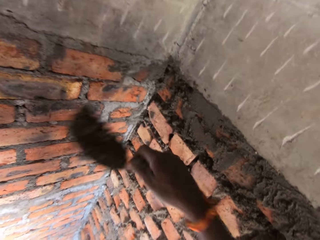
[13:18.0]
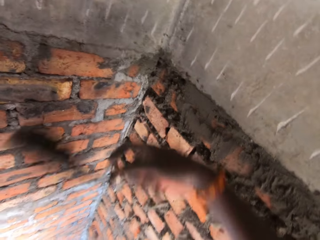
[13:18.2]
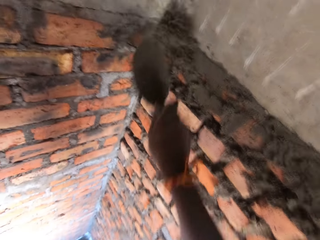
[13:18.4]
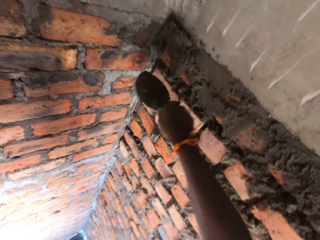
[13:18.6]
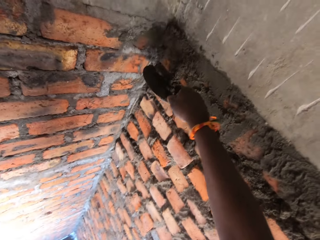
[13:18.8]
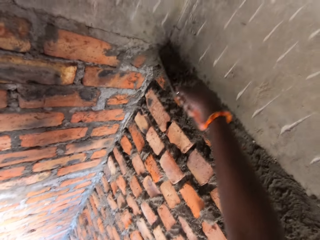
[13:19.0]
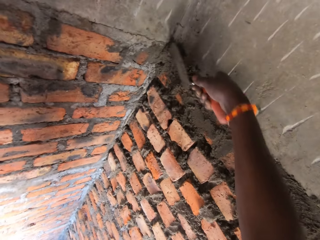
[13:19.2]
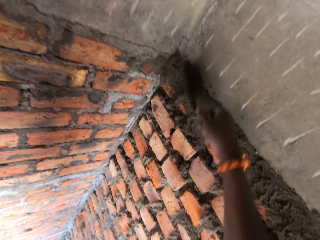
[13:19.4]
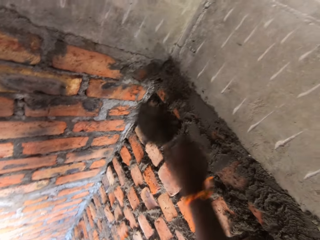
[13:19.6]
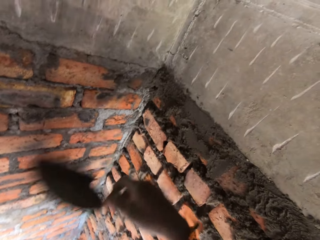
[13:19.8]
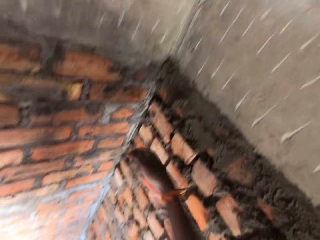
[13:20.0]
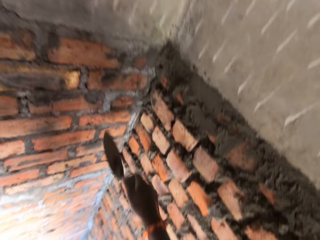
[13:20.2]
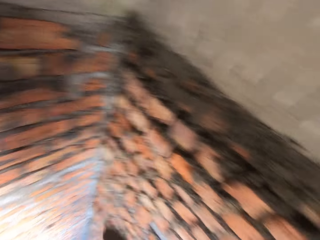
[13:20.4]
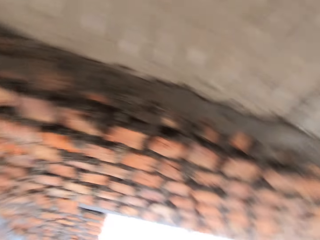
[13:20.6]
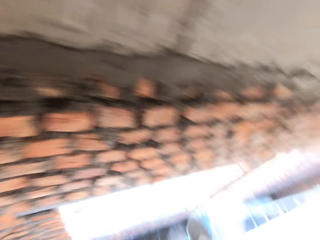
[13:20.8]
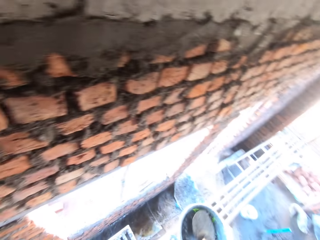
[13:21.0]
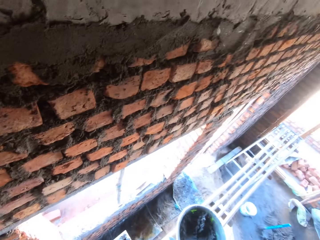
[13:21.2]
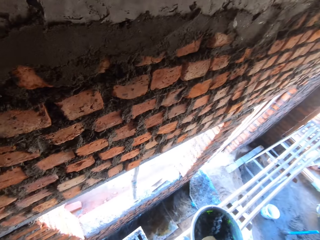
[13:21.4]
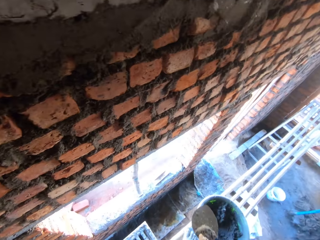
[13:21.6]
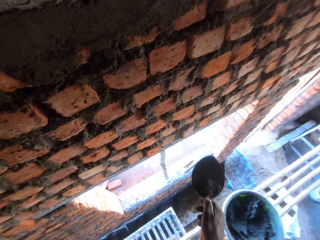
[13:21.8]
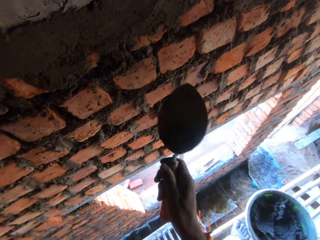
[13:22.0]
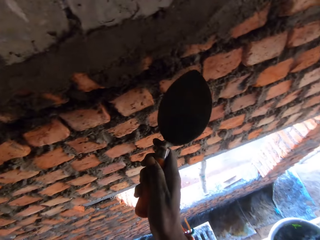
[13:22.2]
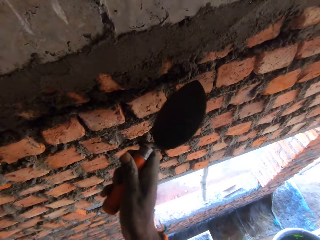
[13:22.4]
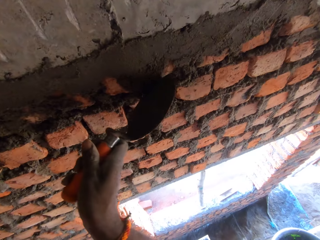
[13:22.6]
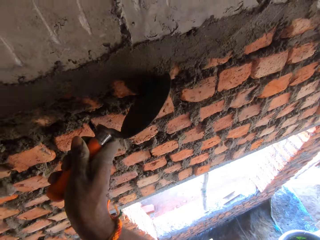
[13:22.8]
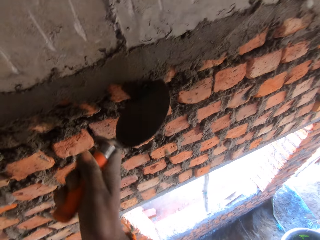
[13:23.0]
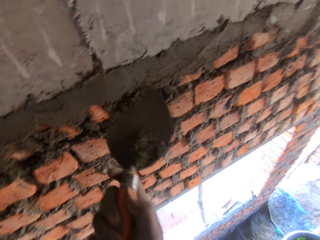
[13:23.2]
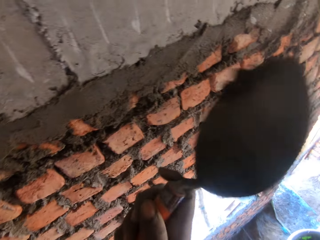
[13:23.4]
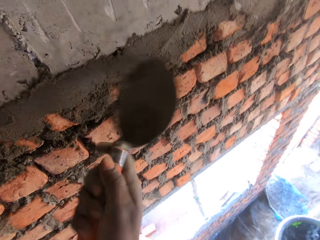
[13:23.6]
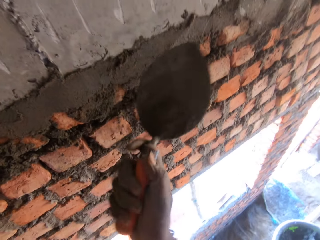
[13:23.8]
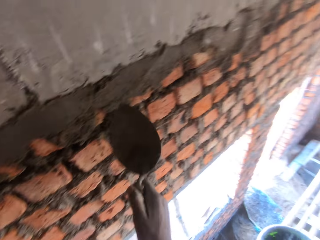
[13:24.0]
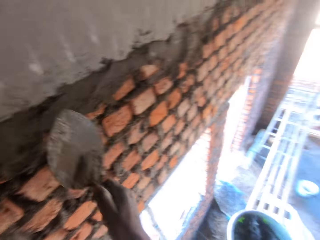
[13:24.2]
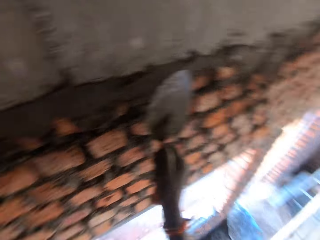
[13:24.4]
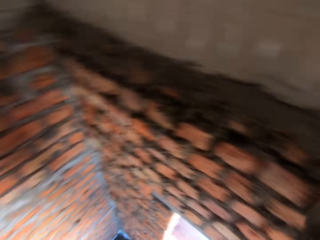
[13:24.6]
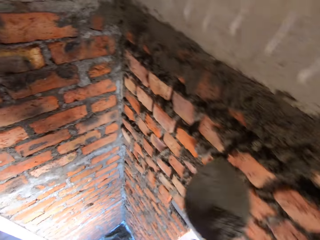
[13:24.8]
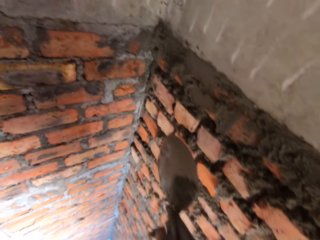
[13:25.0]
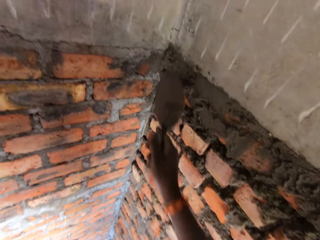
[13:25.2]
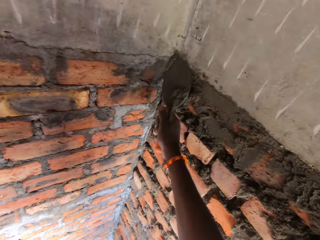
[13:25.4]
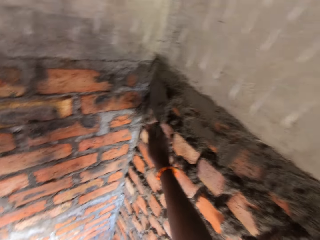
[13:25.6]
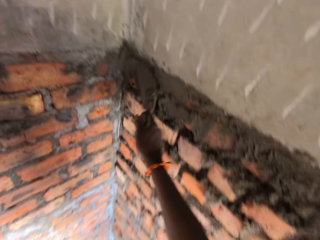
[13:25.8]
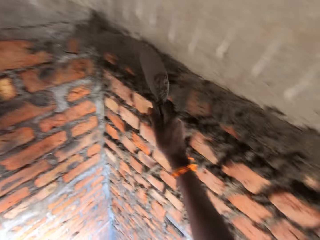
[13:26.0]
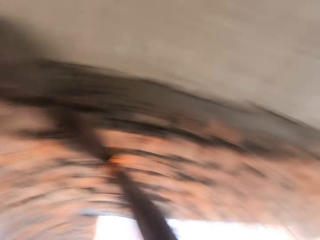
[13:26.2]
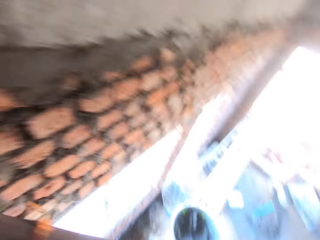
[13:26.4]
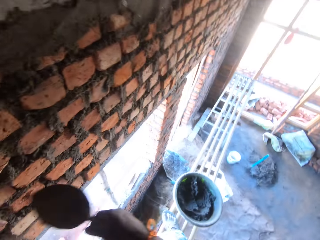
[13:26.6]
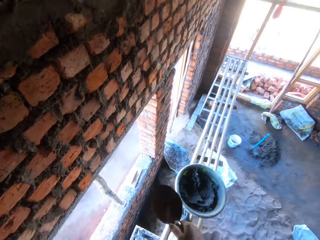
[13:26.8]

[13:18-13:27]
The camera wearer scrapes mortar on the wall with the trowel in his right hand. He plasters the mortar on the wall with the trowel in his right hand. He scrapes mortar on the wall with the trowel in his right hand. He plasters the mortar on the wall with the trowel in his right hand. He rubs the mortar on the wall with the trowel in his right hand.

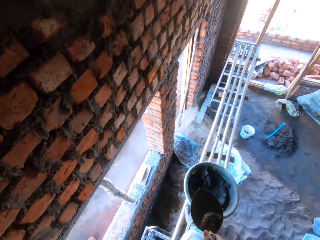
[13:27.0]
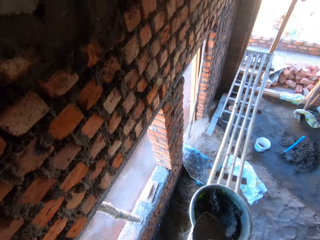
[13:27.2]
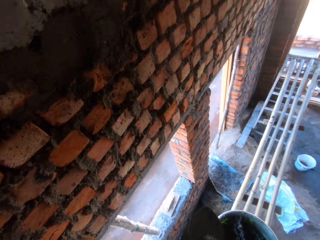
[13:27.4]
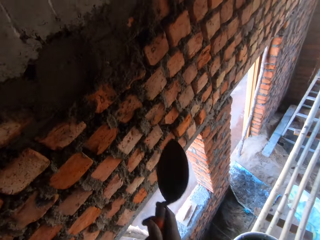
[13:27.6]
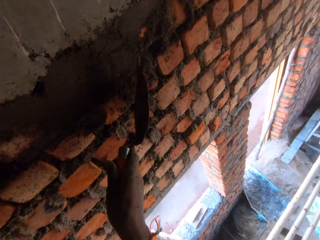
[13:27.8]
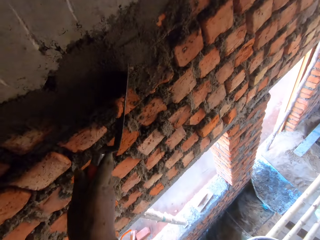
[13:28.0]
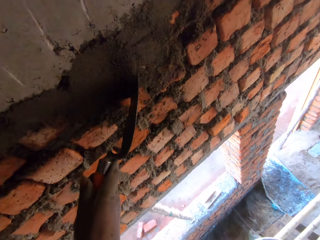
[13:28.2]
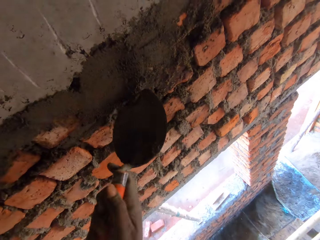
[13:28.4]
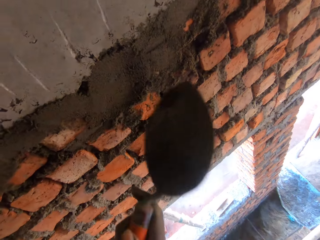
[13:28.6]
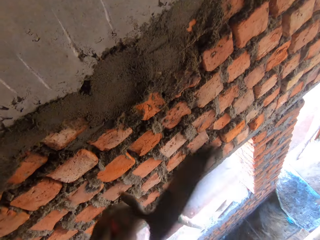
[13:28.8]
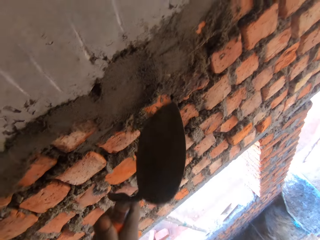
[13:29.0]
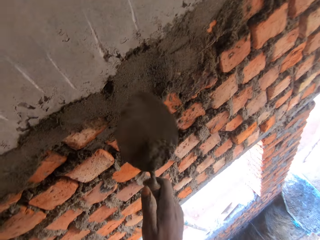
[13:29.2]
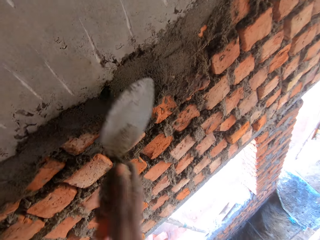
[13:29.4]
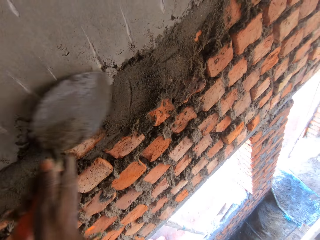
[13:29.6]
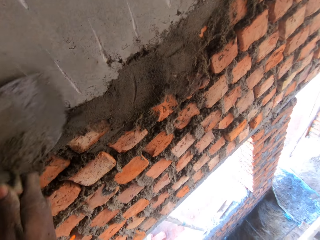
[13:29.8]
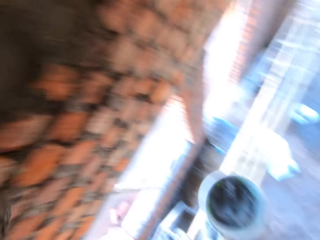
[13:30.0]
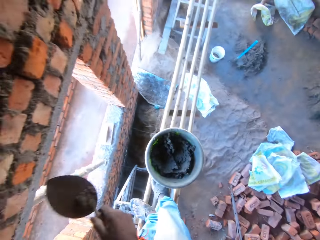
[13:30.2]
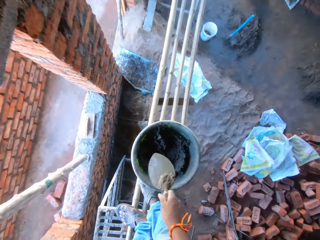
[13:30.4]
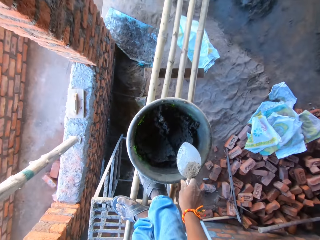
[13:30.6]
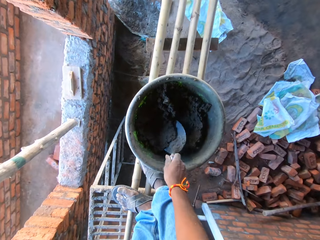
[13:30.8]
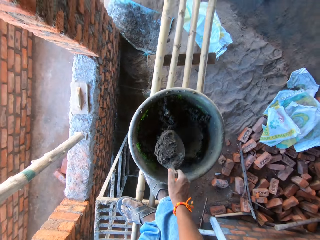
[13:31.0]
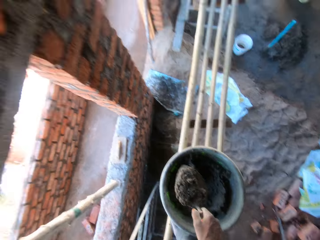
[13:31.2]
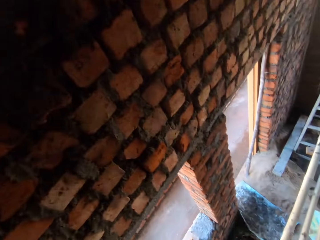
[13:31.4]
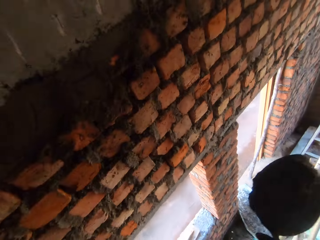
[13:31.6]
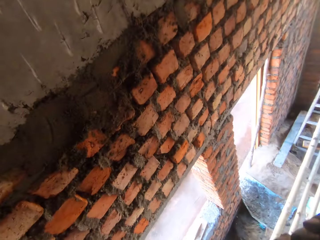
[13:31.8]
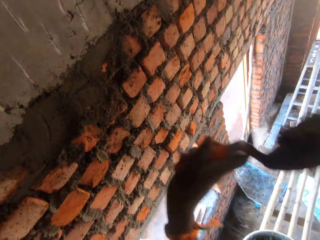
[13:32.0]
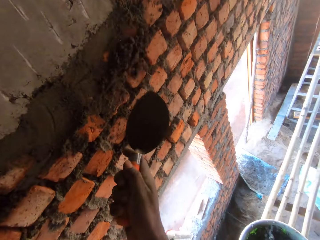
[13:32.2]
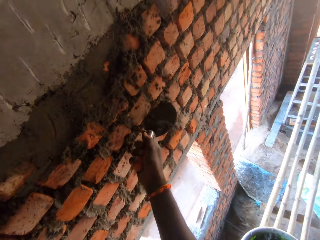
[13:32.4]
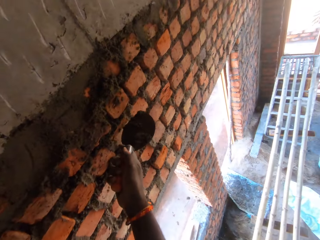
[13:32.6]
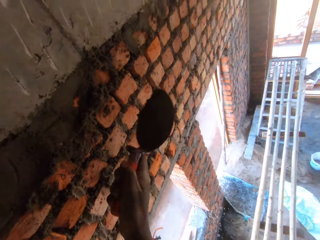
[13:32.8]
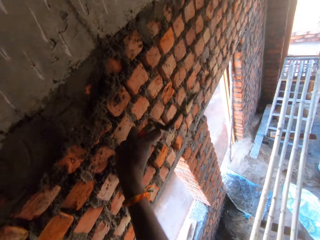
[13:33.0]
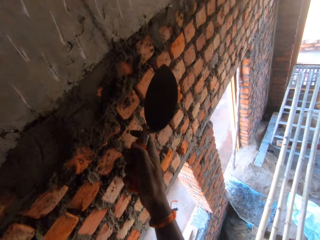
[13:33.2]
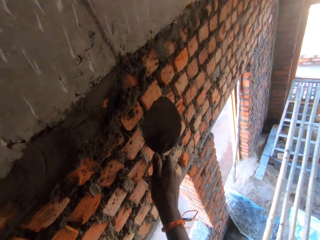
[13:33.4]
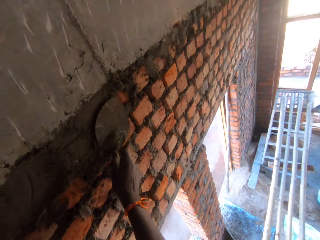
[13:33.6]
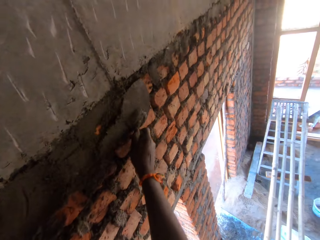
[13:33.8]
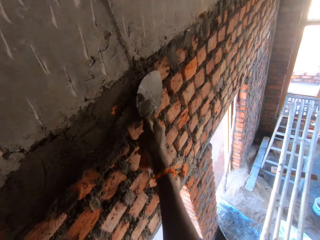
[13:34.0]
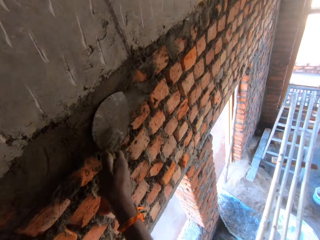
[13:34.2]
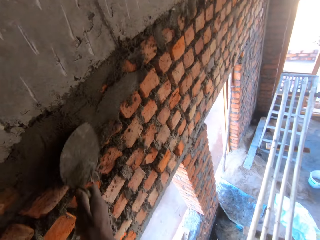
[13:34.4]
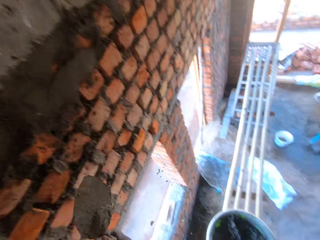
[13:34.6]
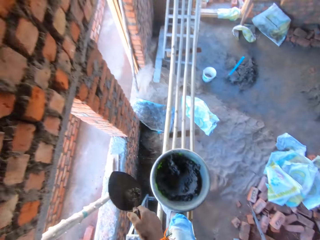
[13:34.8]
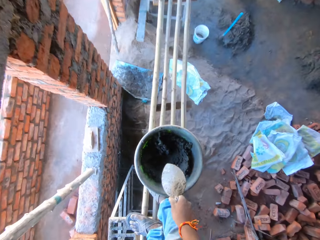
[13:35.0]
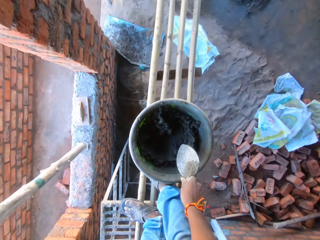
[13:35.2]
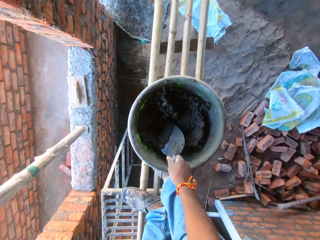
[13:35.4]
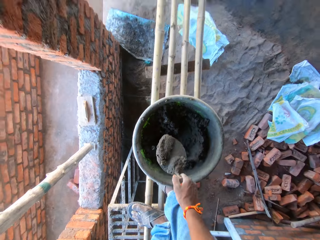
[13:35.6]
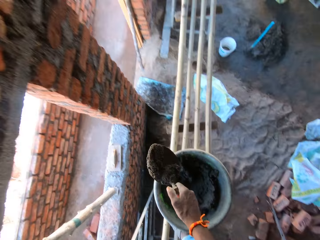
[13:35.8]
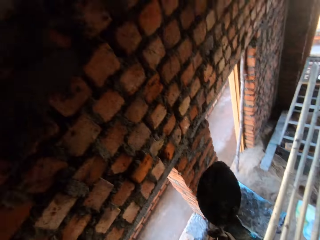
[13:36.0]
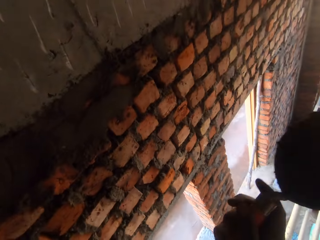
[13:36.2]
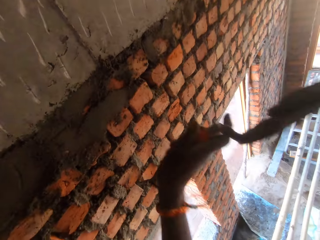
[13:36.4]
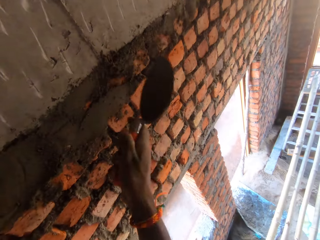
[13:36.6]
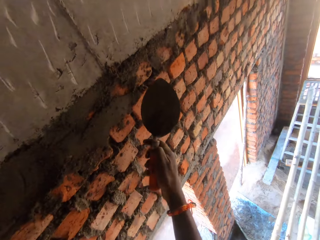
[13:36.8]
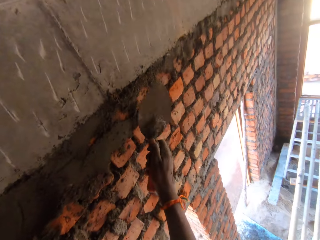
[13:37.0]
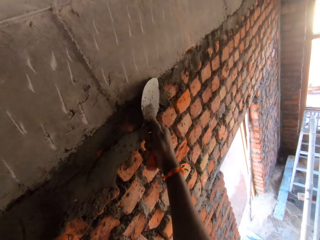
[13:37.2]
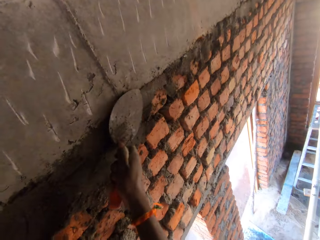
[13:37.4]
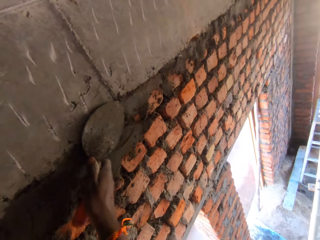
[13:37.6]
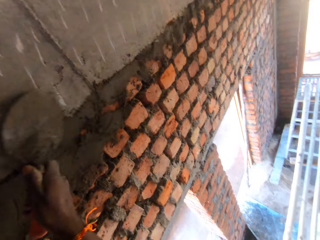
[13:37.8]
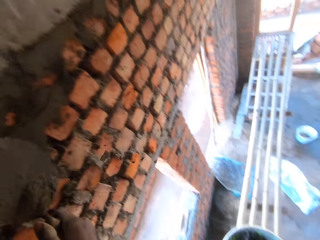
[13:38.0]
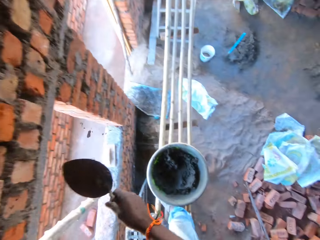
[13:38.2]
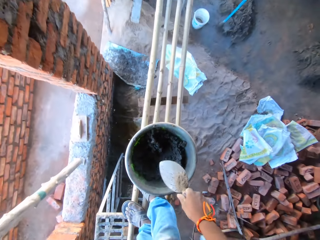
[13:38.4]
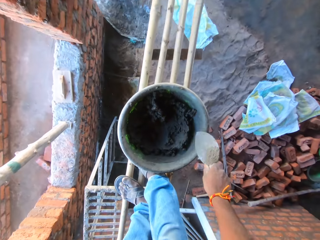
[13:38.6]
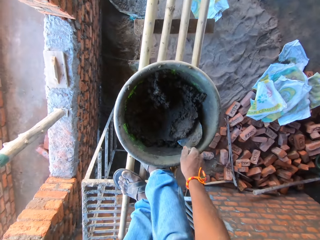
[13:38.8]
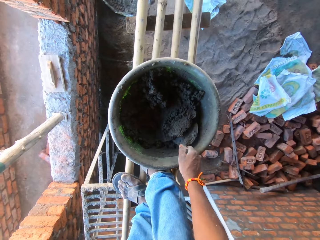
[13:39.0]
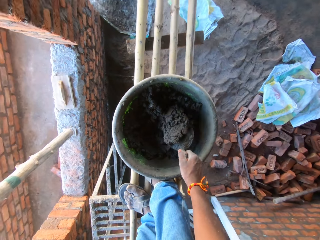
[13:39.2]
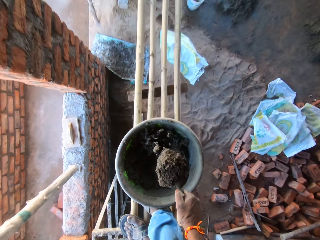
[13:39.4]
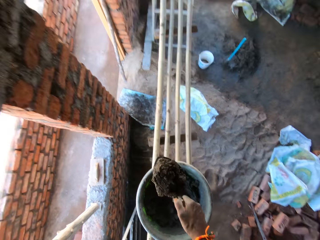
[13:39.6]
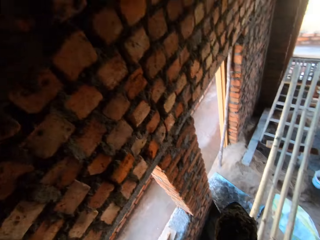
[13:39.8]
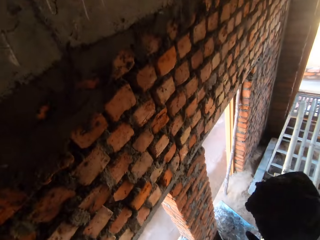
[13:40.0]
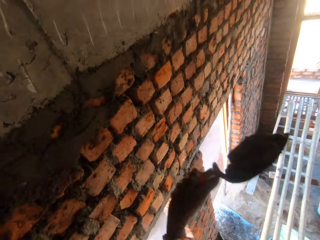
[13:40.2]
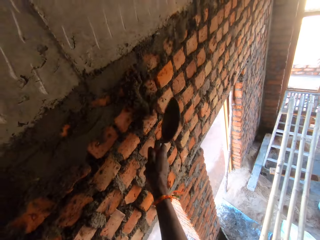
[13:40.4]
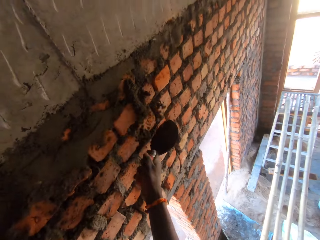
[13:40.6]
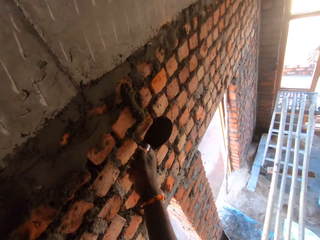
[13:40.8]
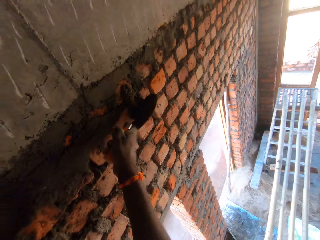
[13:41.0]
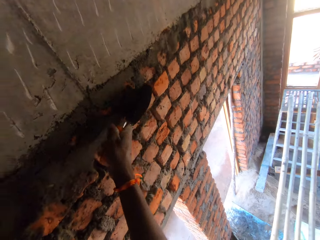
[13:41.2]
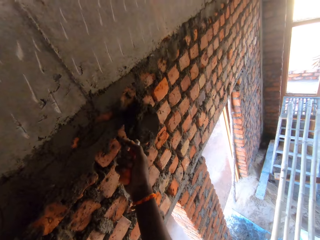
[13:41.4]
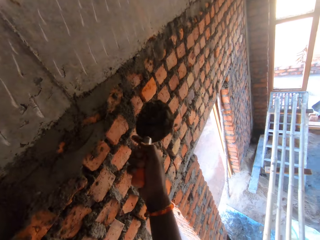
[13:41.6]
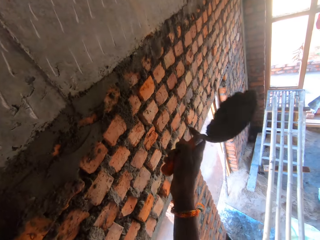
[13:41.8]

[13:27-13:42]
The camera wearer scrapes mortar on the wall with the trowel in his right hand. He plasters the mortar on the wall with the trowel in his right hand. He rubs the mortar on the wall with the trowel in his right hand. He scoops mortar from the hand pan on the bamboo sticks with the trowel in his right hand. He plasters the mortar on the wall with the trowel in his right hand. He rubs the mortar on the wall with the trowel in his right hand. He scoops mortar from the hand pan on the bamboo sticks with the trowel in his right hand. He plasters the mortar on the wall with the trowel in his right hand. He rubs the mortar on the wall with the trowel in his right hand. He scoops mortar from the hand pan on the bamboo sticks with the trowel in his right hand. He plasters the mortar on the wall with the trowel in his right hand. He scrapes mortar on the wall with the trowel in his right hand.
